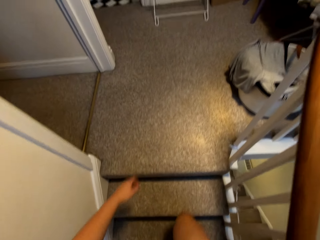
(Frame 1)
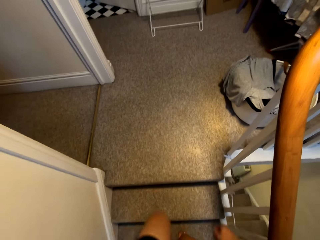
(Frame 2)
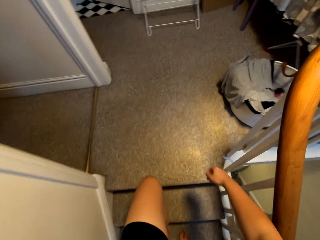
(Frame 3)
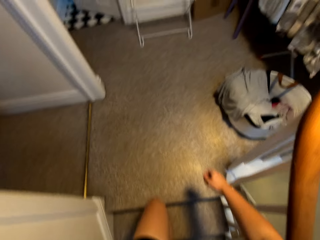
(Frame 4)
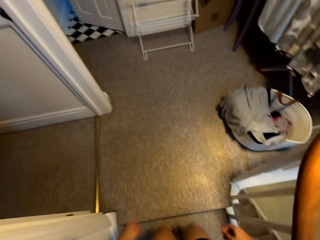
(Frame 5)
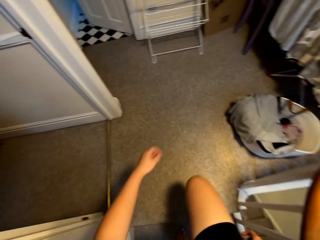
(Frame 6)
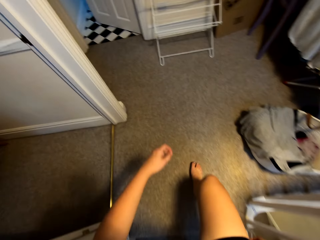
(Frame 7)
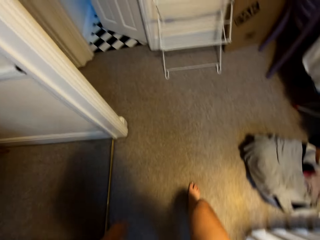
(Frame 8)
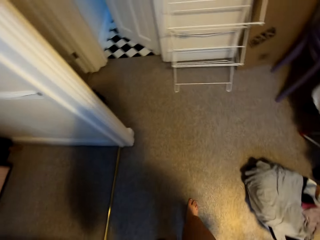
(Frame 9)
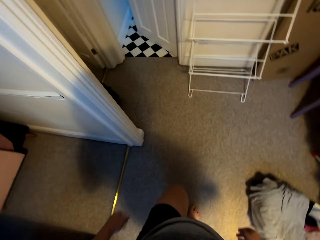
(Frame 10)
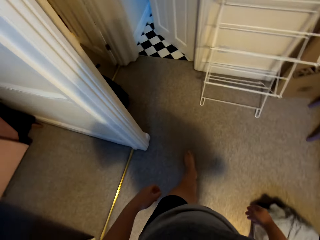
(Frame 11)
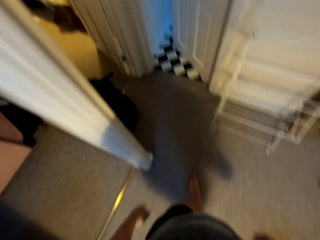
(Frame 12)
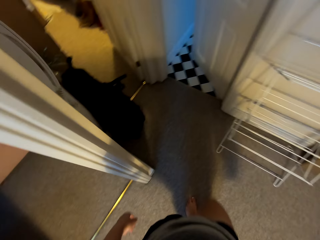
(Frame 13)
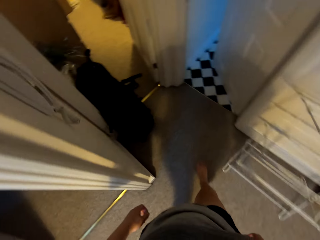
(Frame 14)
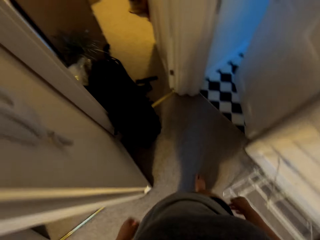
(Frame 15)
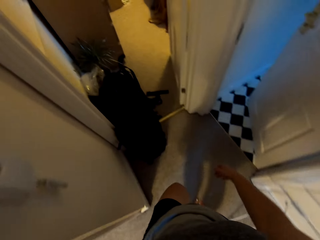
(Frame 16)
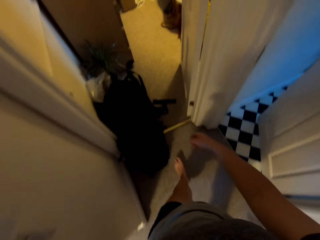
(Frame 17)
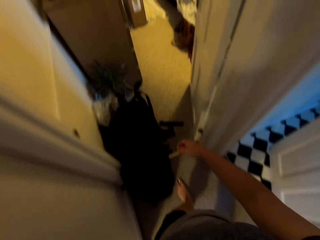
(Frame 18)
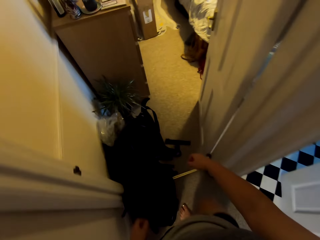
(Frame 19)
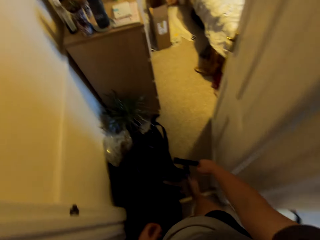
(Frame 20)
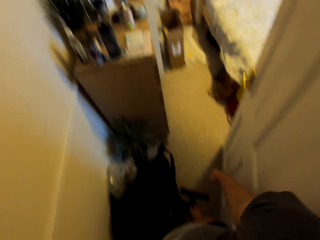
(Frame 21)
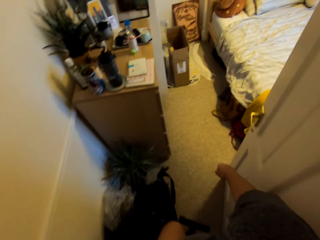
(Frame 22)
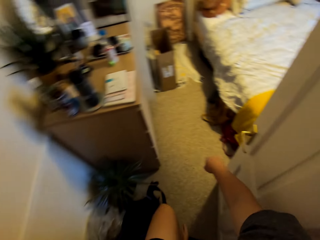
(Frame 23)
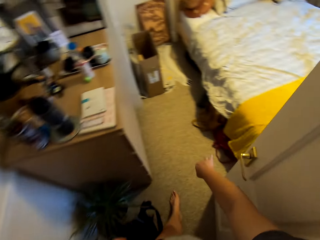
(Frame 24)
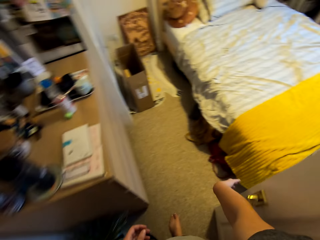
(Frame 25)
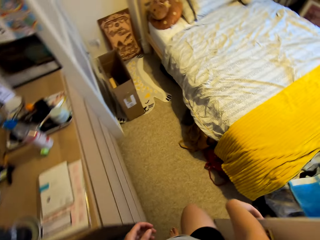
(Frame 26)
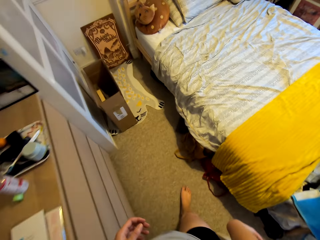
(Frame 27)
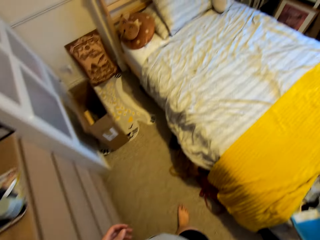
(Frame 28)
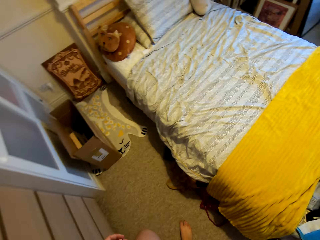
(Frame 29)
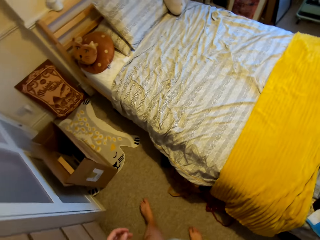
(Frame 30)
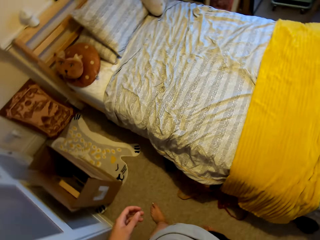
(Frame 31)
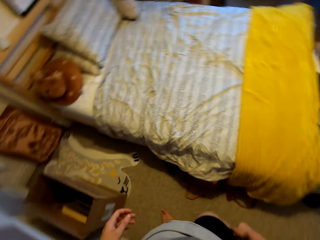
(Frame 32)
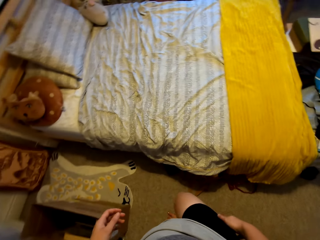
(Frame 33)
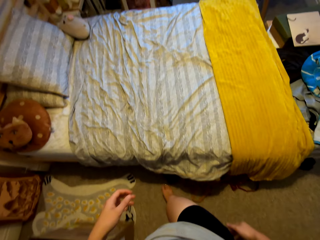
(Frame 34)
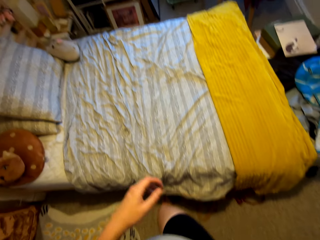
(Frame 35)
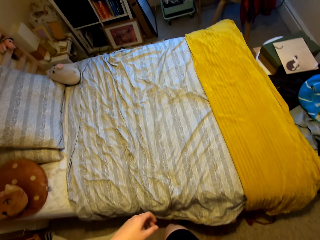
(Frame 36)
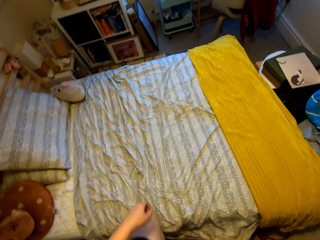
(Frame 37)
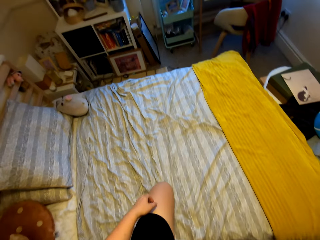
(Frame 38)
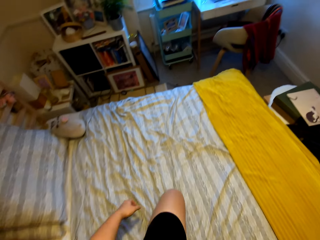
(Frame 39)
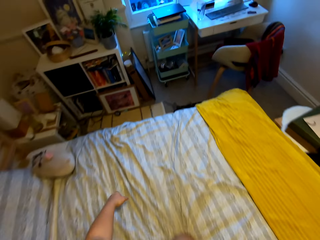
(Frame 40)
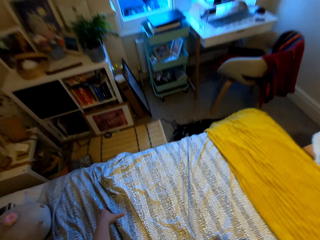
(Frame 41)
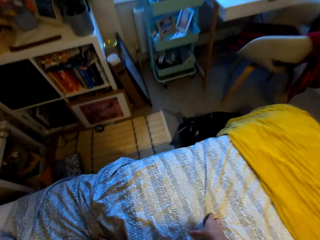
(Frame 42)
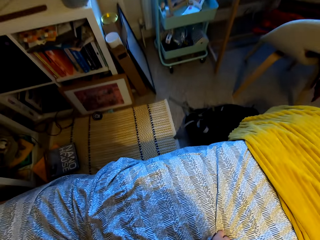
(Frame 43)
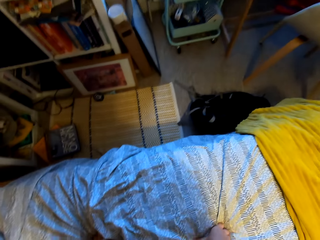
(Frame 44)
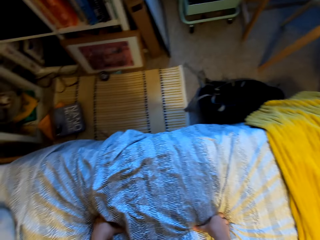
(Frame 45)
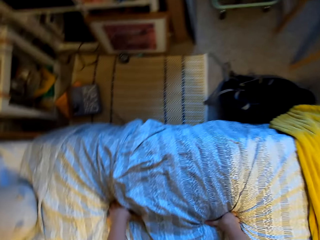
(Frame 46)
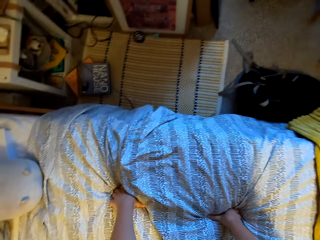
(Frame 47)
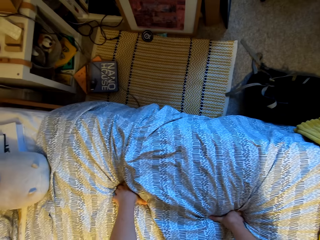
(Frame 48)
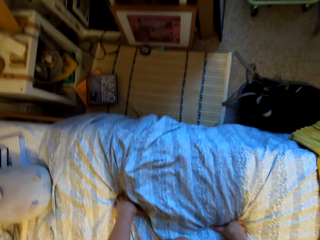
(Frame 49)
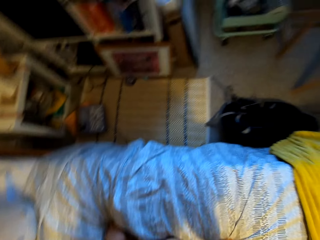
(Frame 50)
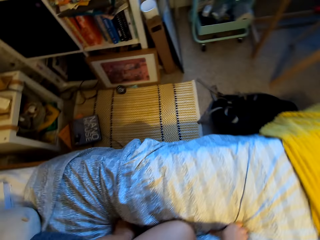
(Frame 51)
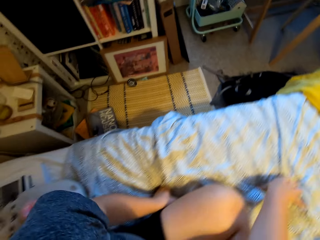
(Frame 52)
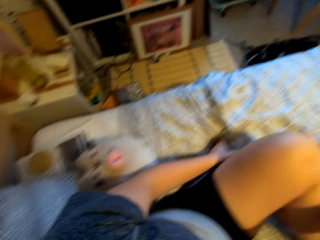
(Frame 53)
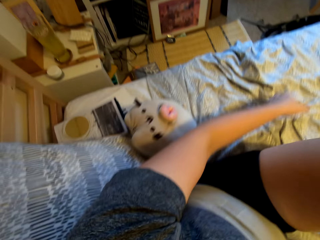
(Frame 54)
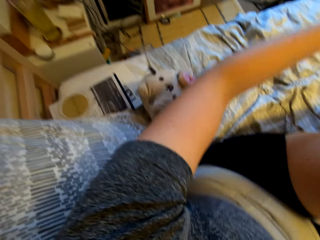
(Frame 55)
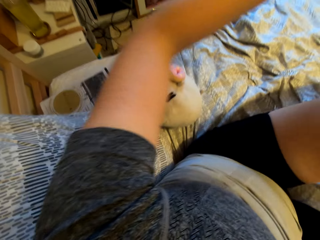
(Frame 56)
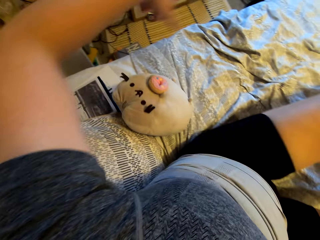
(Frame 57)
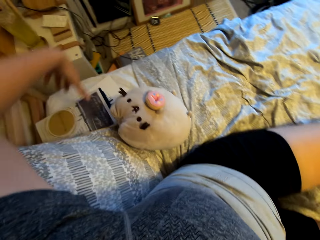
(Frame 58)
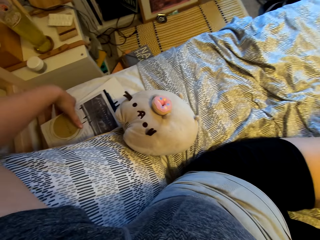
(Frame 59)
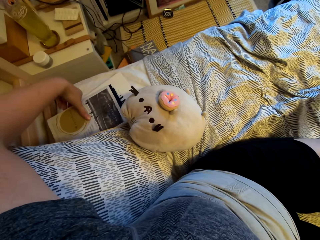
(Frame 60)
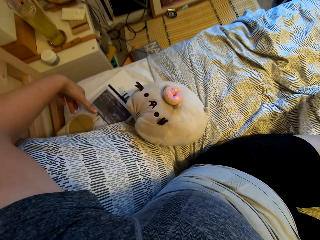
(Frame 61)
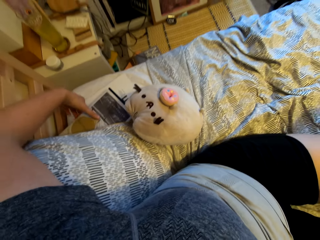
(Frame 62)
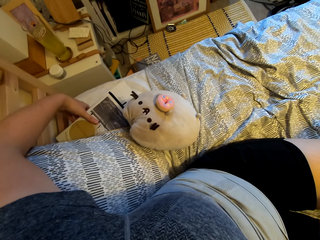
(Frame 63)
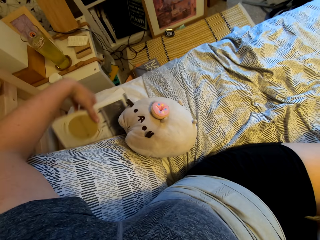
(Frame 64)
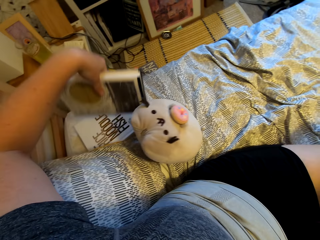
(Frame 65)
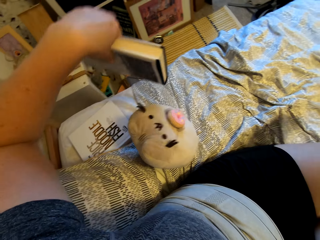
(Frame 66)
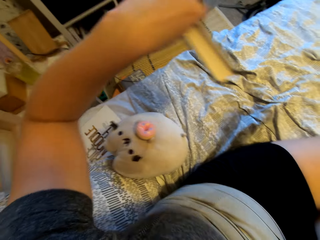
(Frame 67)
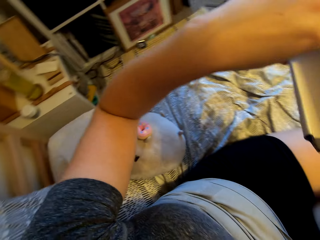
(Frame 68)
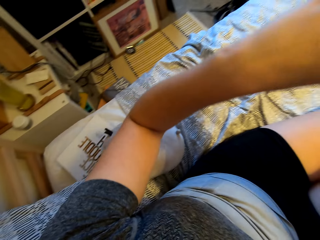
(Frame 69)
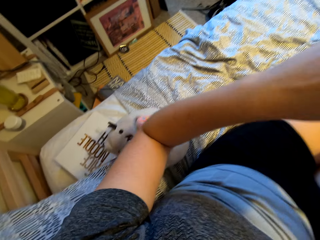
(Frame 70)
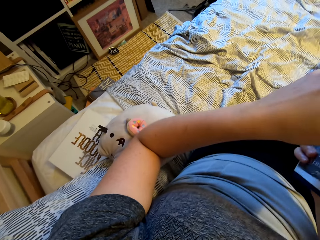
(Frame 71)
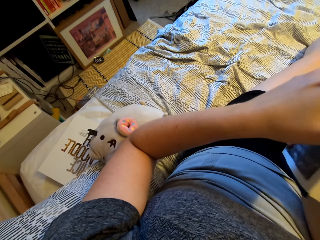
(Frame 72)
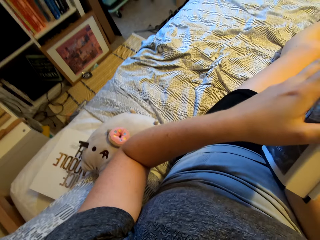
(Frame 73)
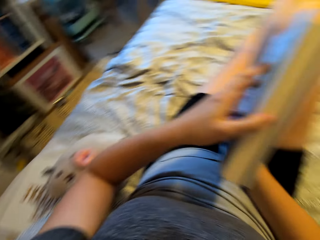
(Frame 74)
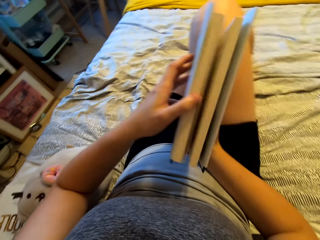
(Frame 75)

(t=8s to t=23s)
The camera wearer walks in the bedroom. They sit on the bed and hold the bed. They pick up a book.

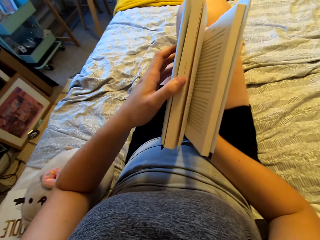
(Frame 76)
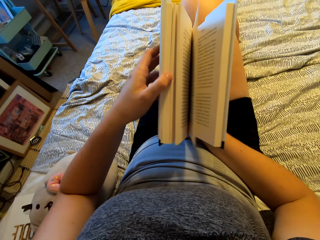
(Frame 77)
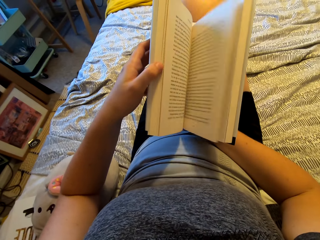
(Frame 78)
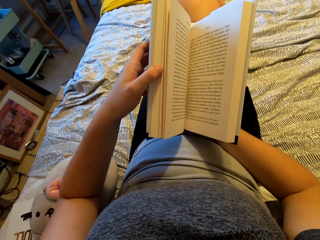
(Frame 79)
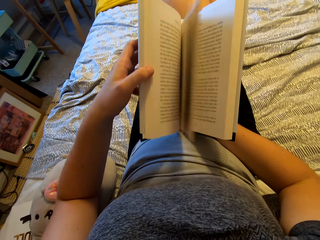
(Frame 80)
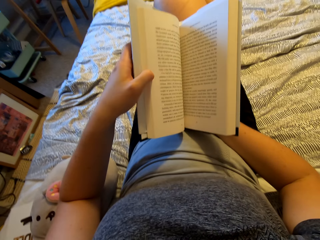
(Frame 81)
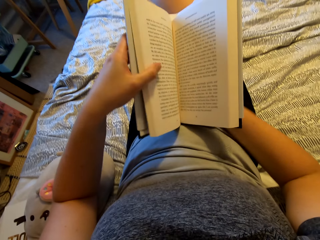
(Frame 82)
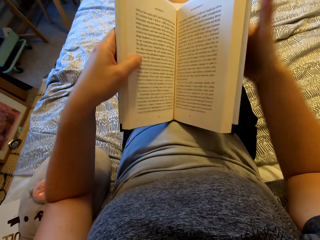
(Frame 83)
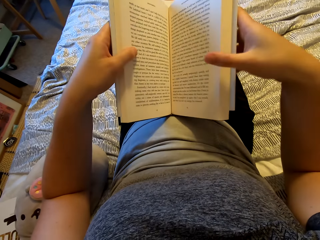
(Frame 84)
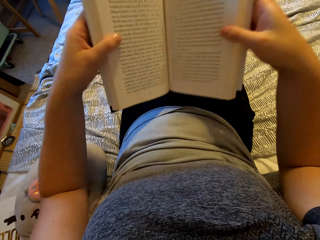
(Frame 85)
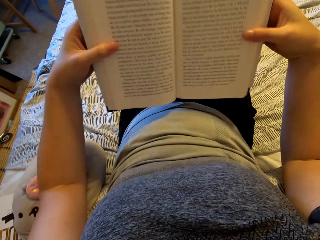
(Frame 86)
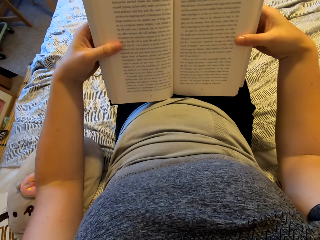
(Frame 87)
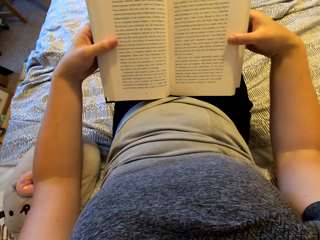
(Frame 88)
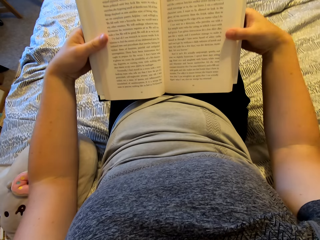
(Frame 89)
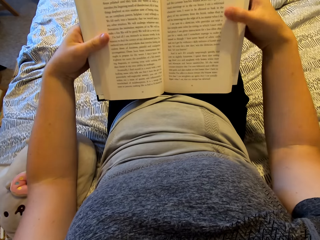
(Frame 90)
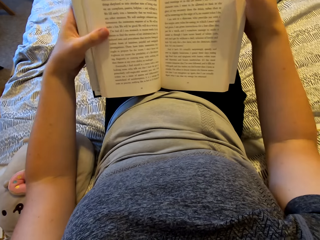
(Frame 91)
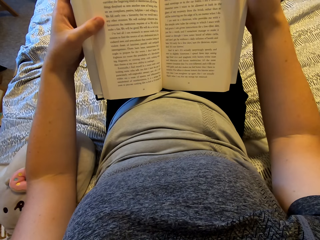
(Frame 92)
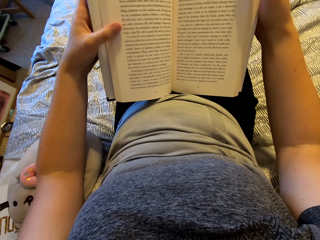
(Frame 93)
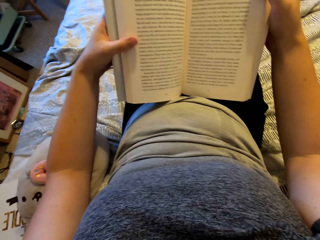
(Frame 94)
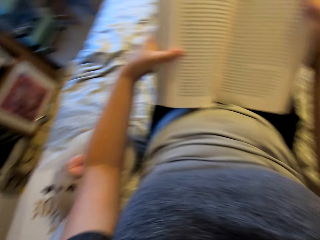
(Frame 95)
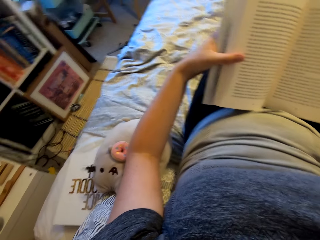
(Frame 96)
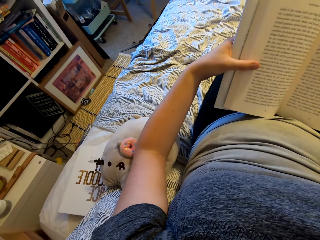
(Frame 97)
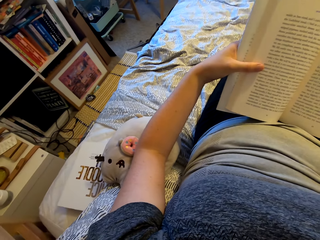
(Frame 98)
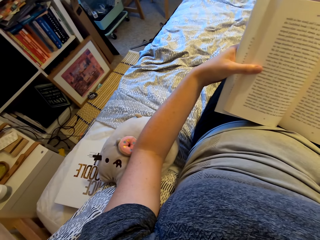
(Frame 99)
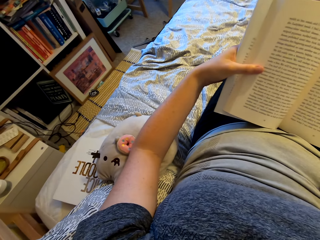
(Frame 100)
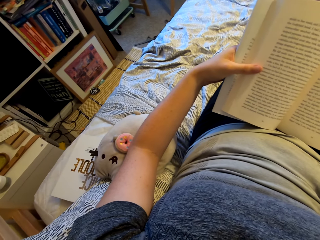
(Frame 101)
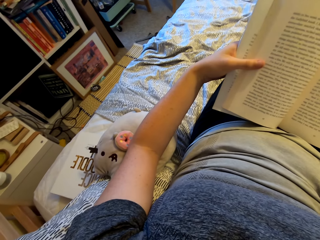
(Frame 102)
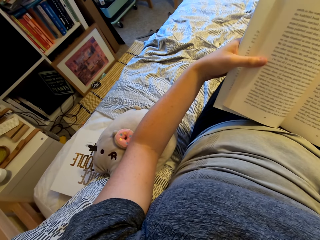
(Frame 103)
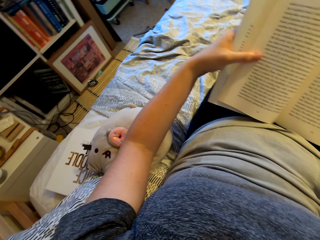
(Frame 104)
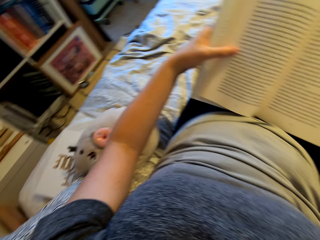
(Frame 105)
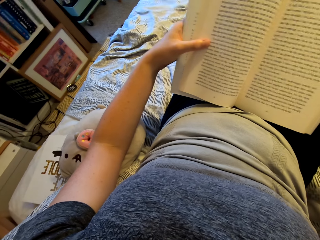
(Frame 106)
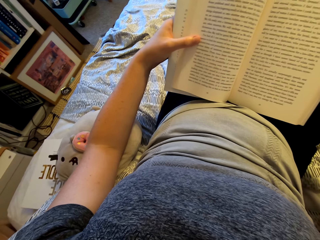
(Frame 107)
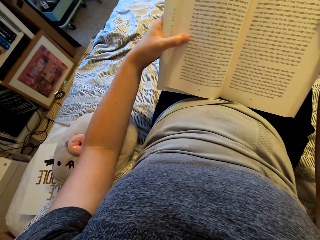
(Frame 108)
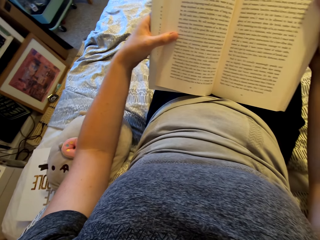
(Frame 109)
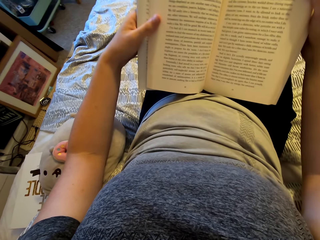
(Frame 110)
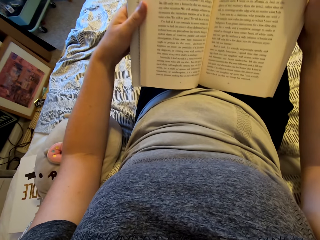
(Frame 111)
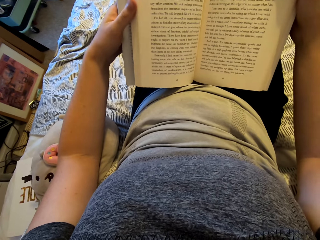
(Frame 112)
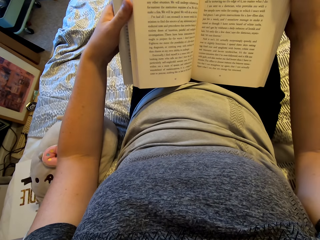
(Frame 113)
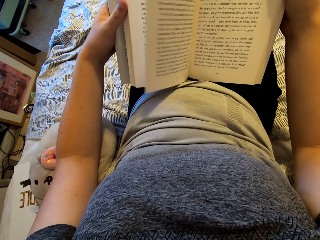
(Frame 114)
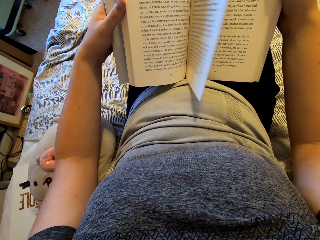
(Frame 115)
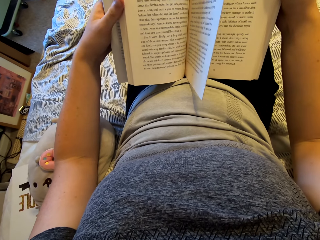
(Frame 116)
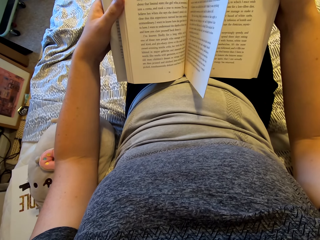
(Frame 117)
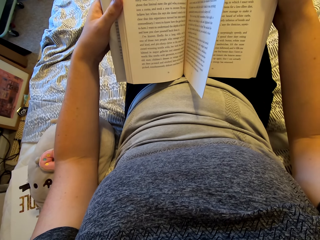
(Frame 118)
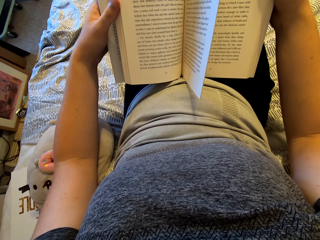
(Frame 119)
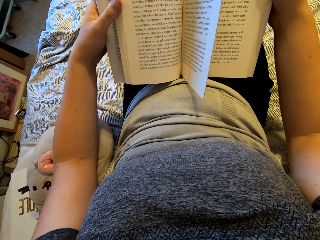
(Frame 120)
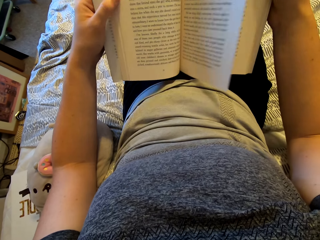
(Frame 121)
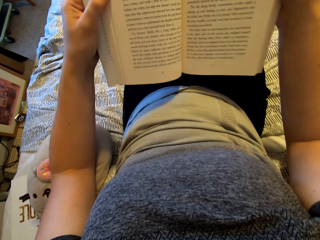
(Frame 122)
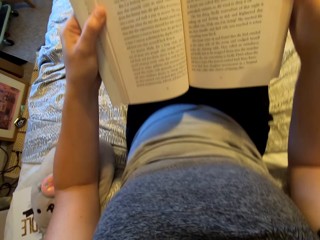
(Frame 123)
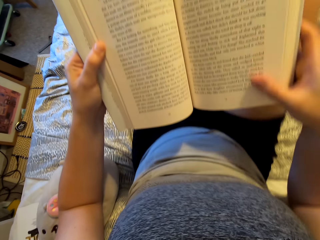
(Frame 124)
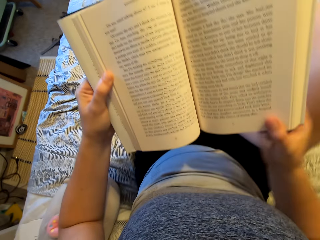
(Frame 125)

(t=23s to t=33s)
The camera wearer holds a story book with both hands. They open the story book. They read the book. They open the page of the book.
